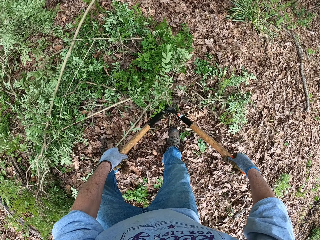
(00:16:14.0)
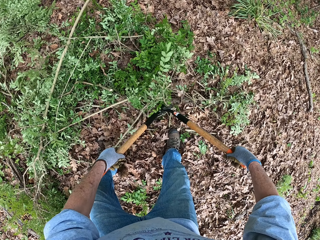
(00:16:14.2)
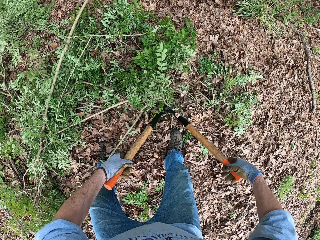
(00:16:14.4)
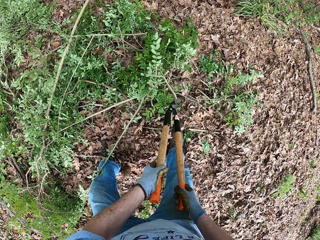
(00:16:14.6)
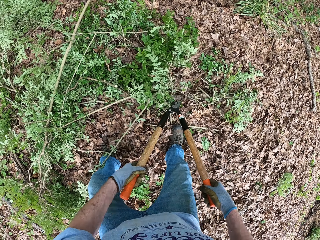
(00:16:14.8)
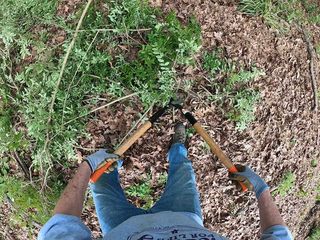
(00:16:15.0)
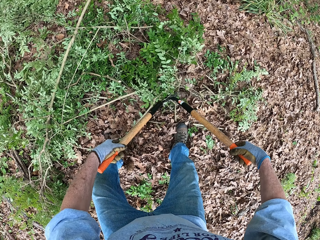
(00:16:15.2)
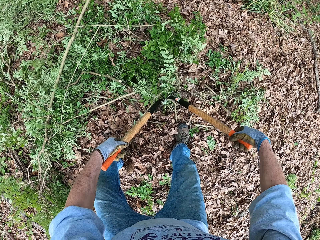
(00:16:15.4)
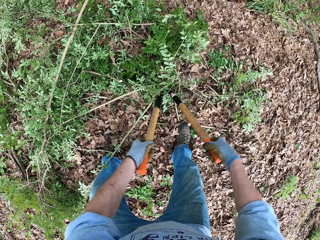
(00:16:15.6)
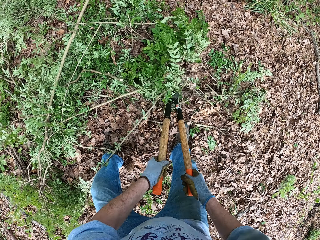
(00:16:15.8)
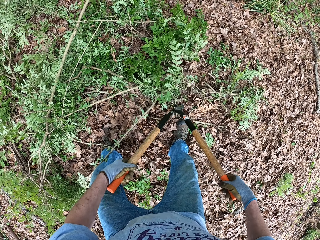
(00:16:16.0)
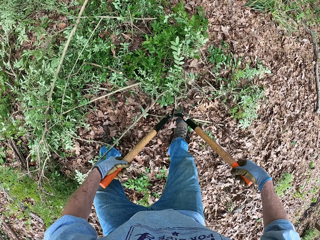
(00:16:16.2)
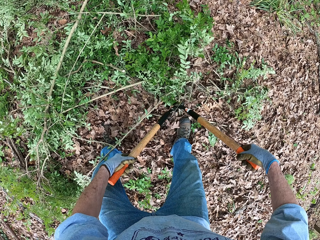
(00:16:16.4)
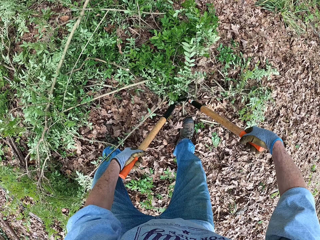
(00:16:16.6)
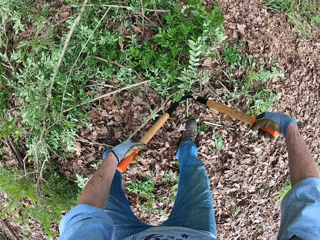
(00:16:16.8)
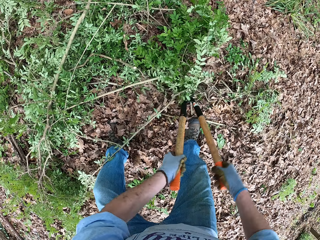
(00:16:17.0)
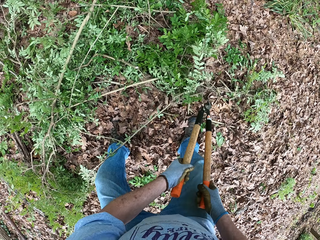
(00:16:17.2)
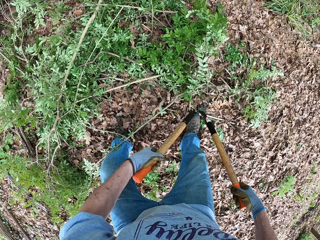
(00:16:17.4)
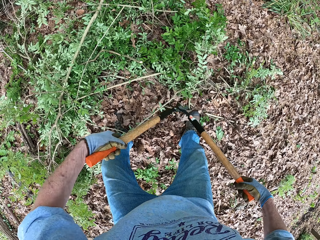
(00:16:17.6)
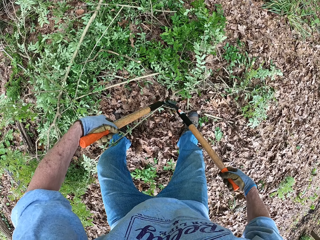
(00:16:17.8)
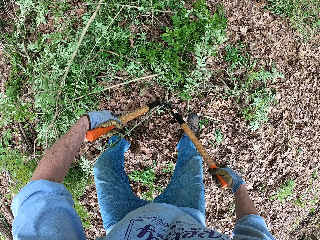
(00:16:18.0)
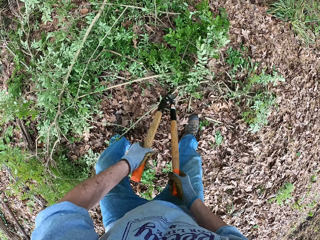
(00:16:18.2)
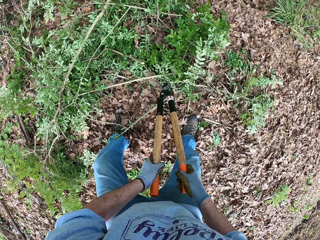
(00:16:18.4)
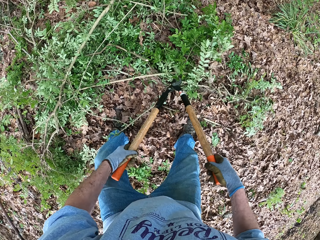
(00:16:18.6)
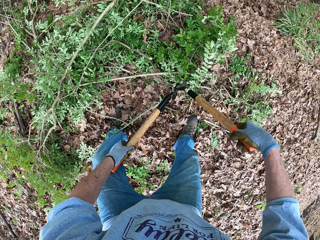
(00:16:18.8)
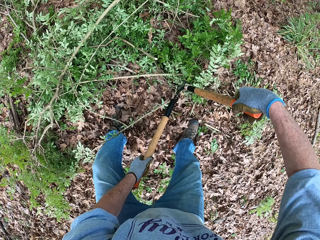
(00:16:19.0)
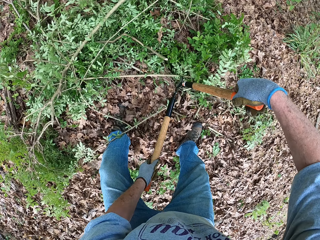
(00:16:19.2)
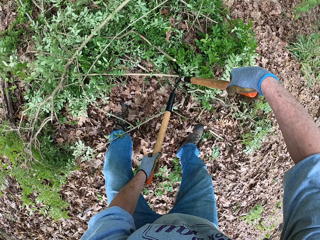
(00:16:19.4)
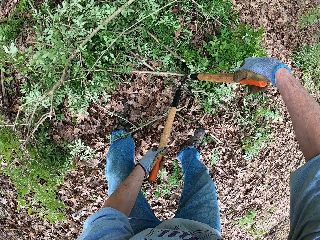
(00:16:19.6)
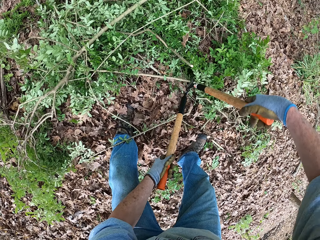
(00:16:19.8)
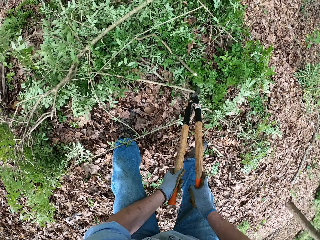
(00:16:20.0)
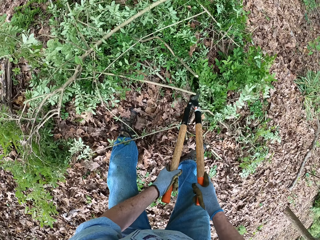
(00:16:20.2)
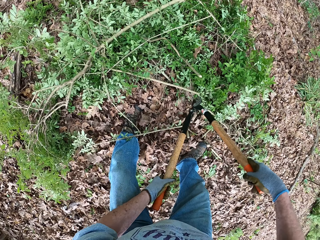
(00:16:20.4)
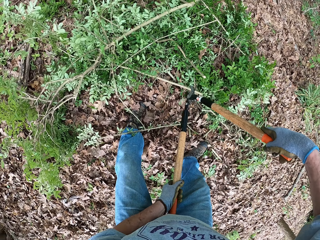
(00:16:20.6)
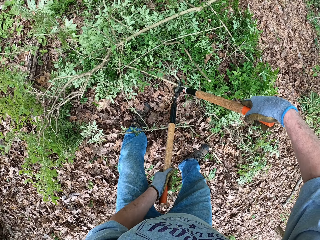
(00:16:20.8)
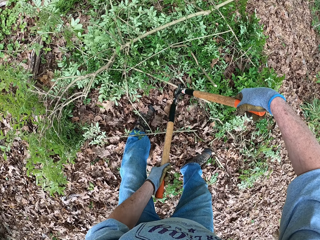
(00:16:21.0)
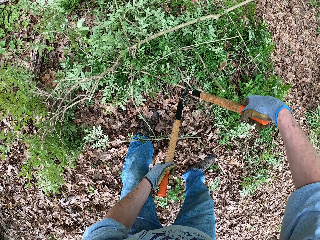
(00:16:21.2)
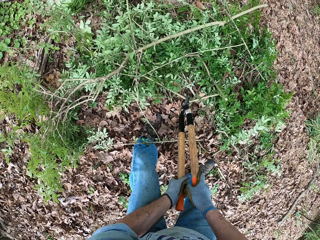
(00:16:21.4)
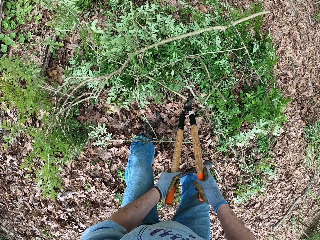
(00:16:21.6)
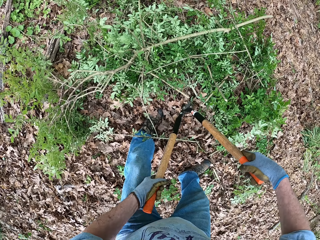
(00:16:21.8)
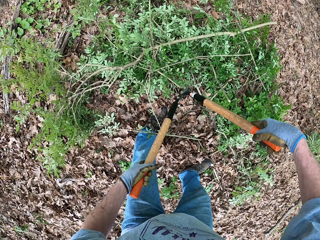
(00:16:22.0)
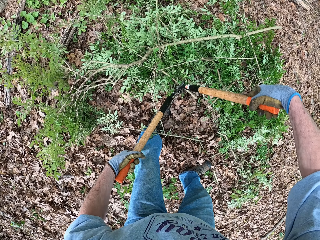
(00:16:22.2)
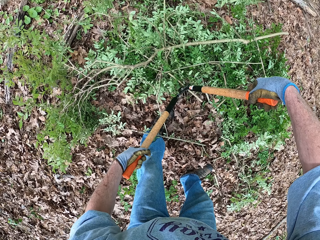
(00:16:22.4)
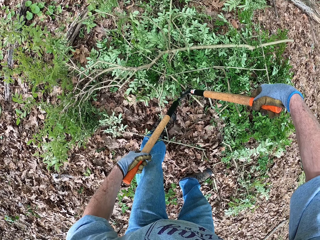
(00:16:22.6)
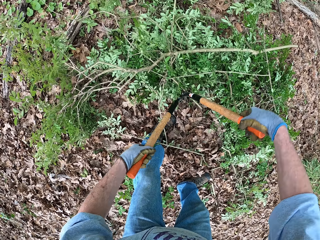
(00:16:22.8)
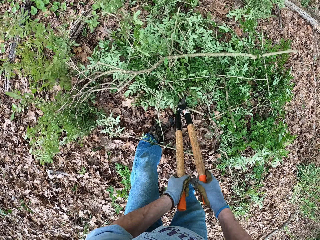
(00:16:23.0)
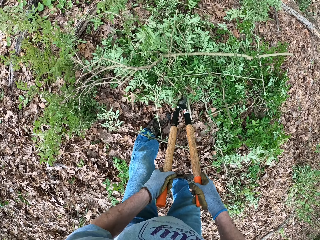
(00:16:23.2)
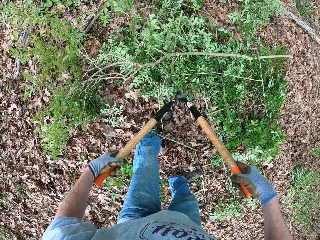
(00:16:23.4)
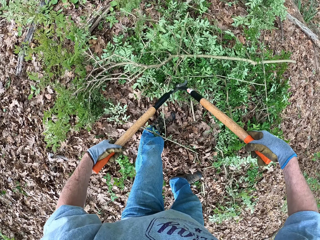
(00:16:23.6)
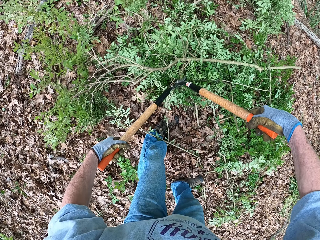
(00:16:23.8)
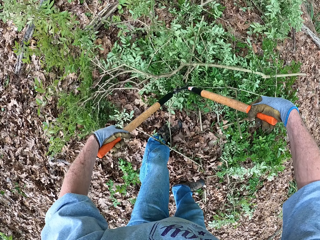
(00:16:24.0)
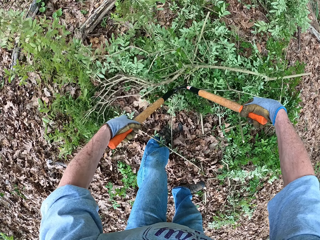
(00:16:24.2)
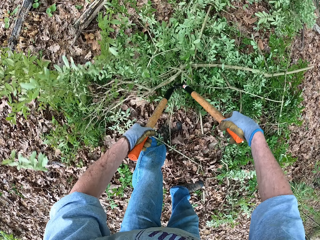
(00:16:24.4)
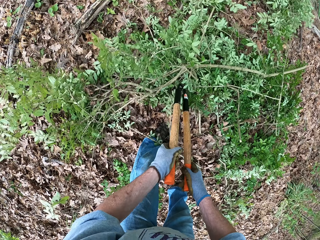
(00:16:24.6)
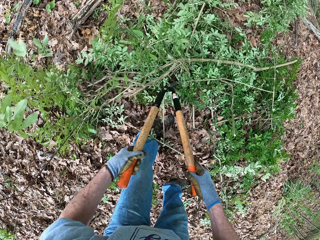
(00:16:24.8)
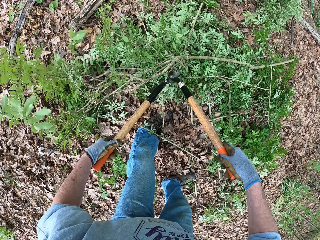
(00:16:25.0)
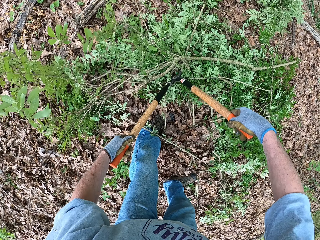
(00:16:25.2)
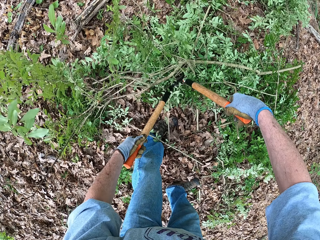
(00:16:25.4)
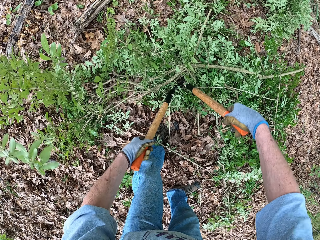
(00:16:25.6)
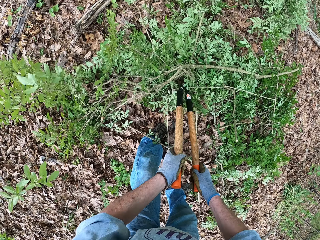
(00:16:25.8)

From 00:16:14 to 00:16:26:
The camera wearer prunes the tree branches.

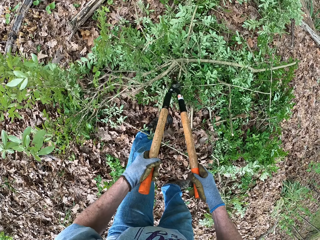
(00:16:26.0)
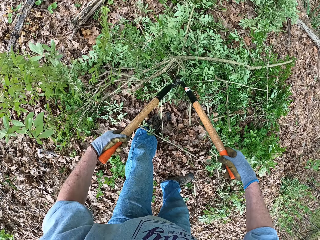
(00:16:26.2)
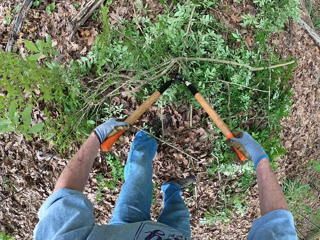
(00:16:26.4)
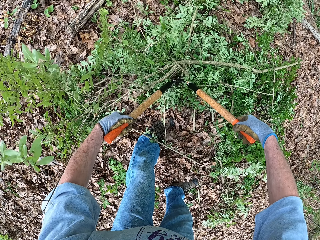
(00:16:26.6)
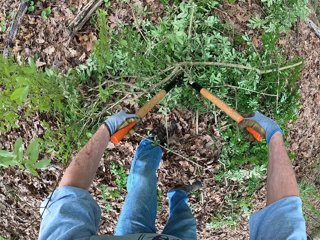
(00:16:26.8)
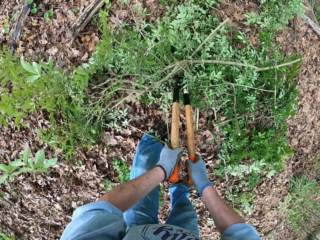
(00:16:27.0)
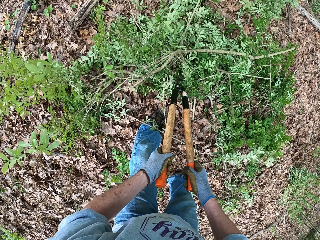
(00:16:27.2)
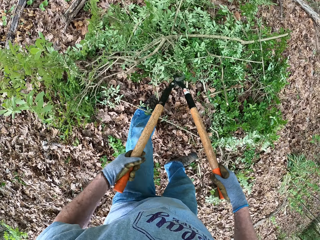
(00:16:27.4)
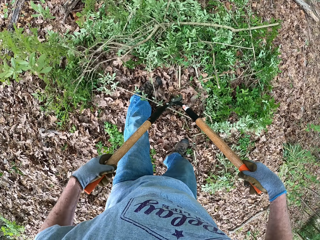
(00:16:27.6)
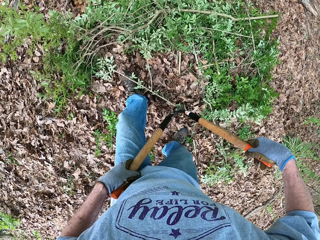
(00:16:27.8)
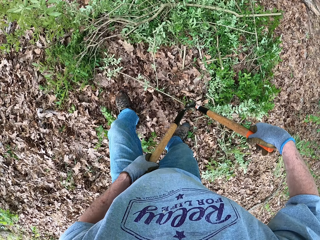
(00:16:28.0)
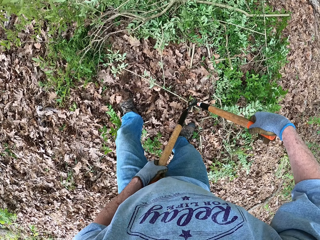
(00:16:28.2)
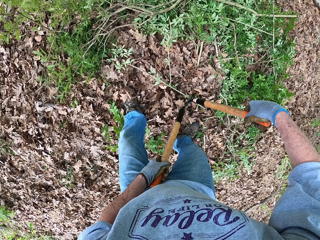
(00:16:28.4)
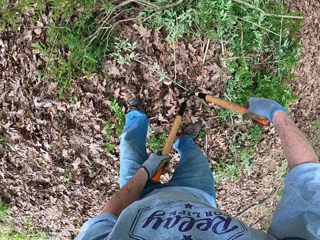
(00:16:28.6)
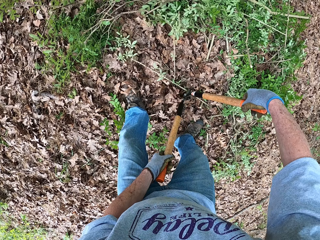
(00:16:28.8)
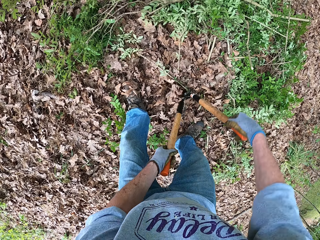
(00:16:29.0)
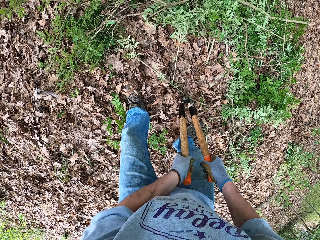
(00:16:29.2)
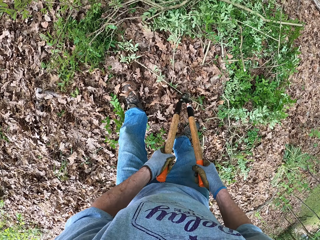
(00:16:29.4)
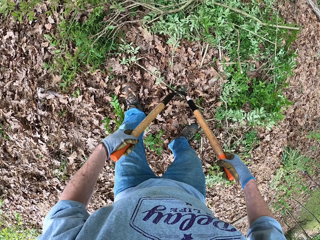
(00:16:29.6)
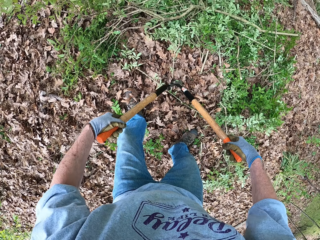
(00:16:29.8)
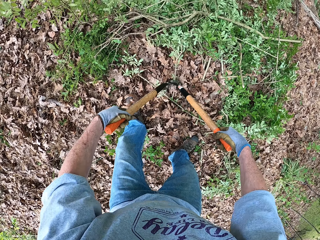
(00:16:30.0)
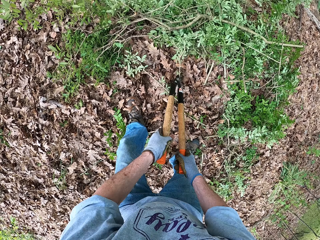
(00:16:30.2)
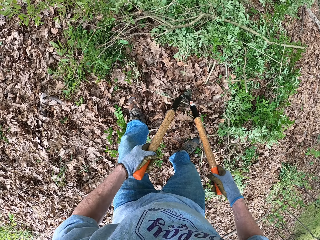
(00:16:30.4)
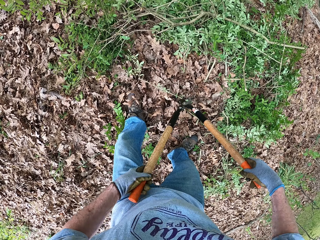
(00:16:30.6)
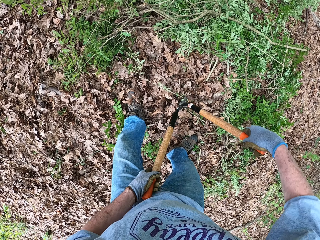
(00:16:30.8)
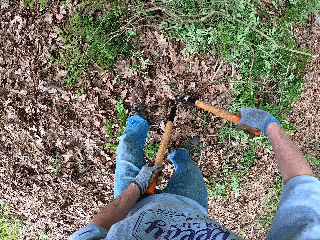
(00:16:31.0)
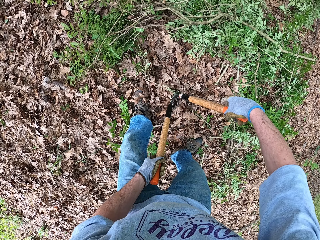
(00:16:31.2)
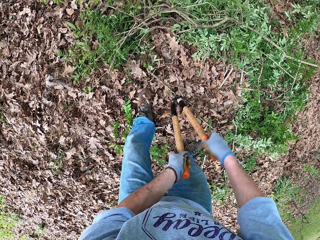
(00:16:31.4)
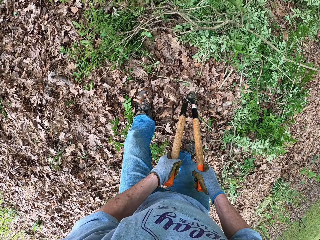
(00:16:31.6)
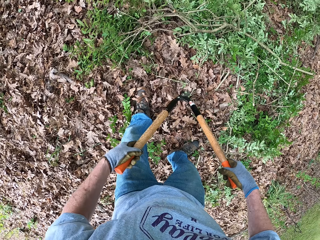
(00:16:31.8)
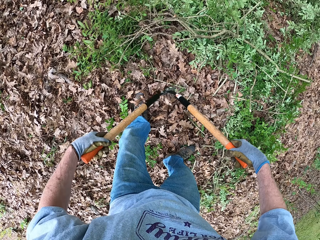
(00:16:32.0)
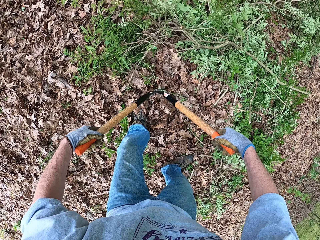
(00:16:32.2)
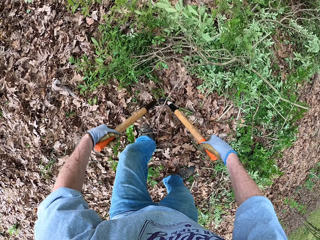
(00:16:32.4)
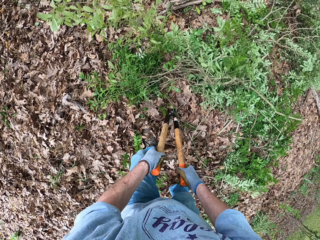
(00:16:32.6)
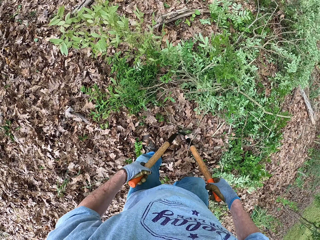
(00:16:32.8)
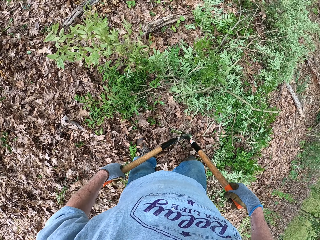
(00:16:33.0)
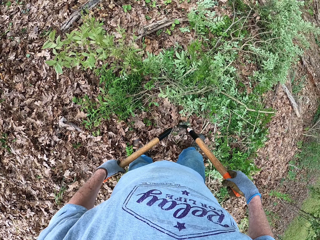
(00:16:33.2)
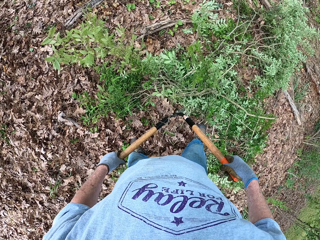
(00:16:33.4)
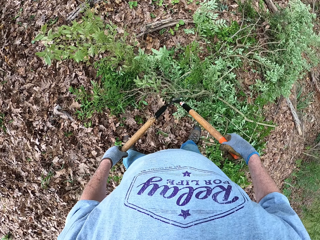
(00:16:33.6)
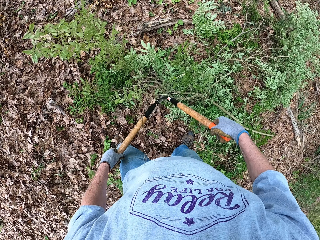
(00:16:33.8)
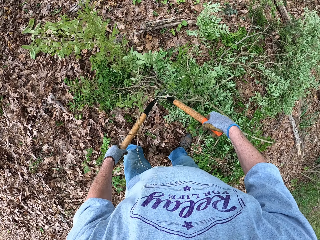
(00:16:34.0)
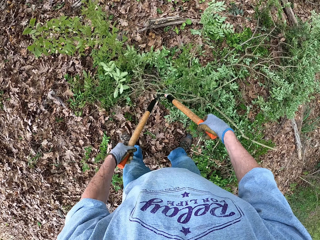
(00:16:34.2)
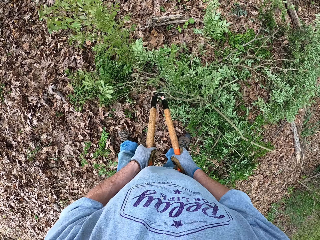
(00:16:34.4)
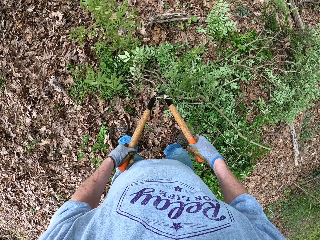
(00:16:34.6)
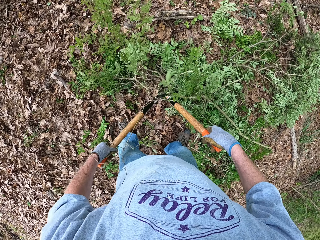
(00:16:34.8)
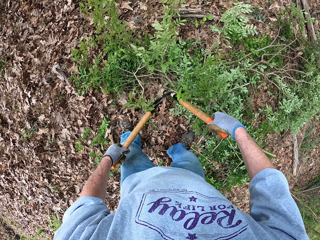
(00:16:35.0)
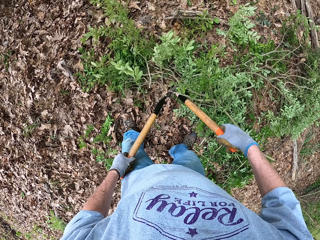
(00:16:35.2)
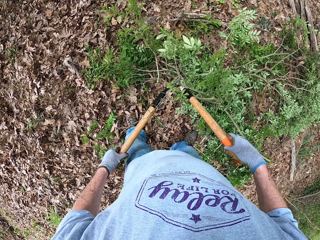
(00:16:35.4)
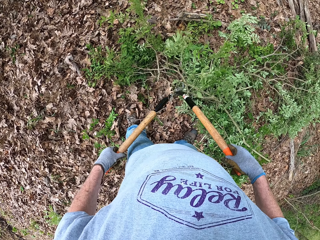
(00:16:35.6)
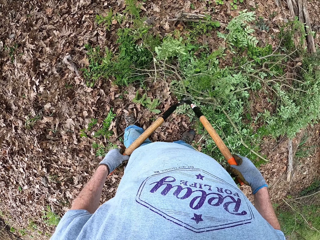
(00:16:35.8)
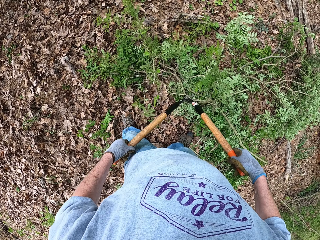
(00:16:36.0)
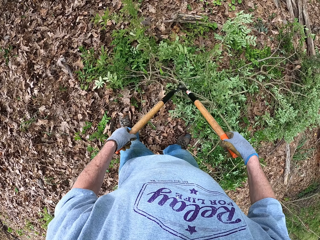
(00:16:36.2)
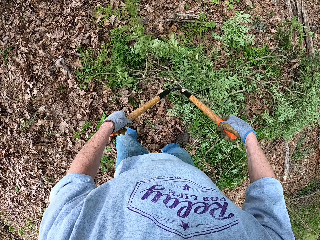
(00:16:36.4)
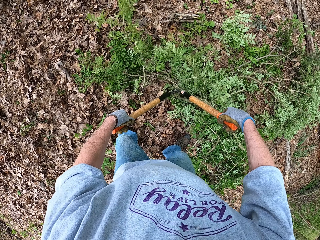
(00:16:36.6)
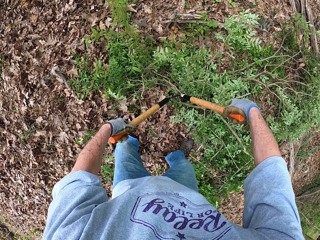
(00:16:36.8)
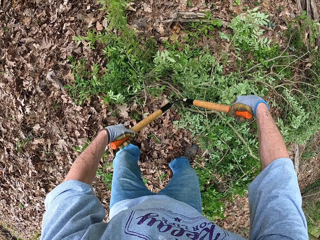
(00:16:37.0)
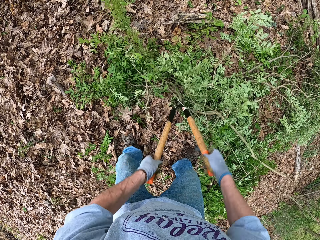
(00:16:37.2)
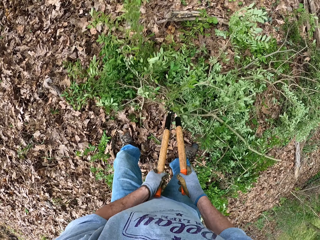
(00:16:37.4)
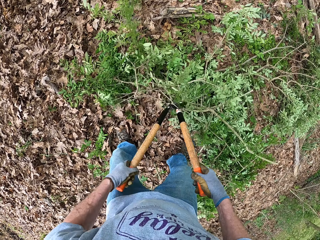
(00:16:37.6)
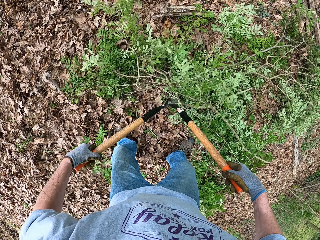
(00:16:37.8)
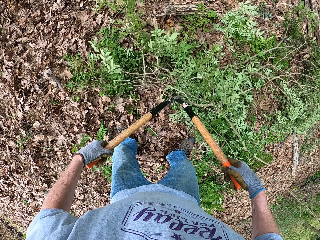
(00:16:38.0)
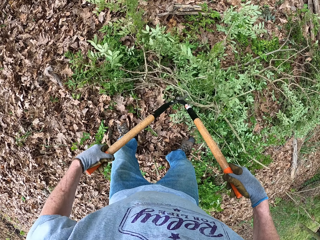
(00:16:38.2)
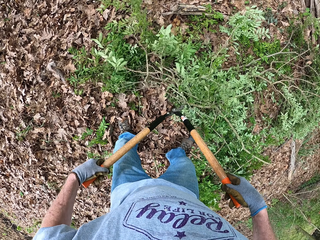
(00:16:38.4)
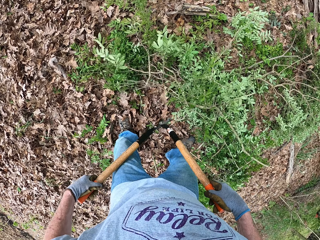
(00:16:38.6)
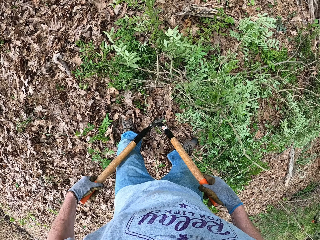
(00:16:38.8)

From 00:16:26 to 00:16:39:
The camera wearer steps forward and cuts the branches.
